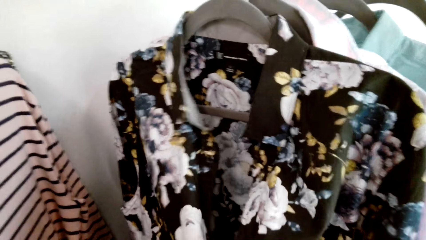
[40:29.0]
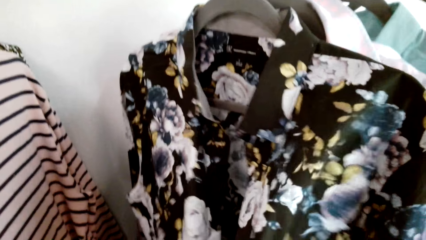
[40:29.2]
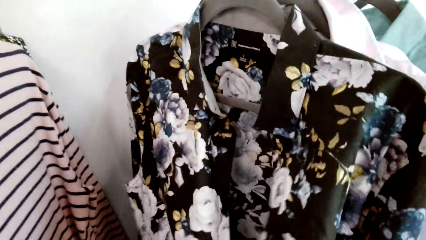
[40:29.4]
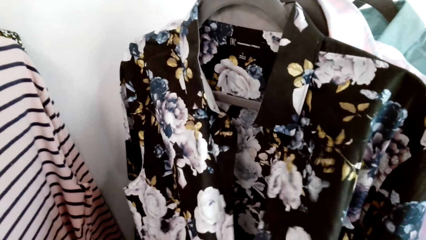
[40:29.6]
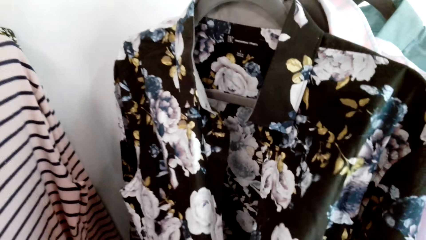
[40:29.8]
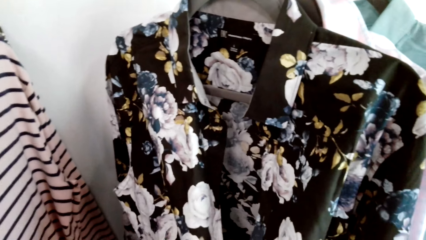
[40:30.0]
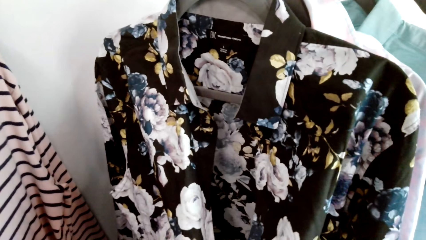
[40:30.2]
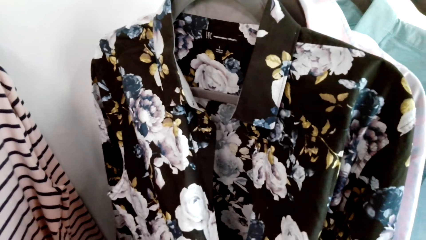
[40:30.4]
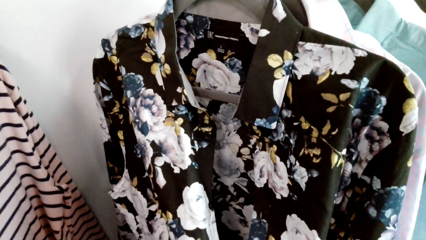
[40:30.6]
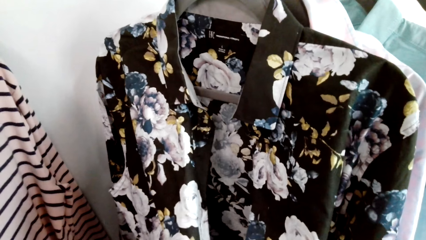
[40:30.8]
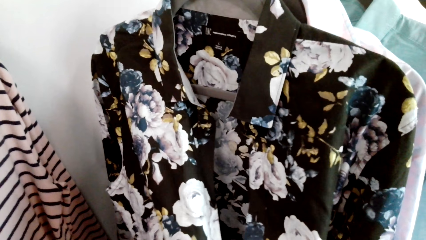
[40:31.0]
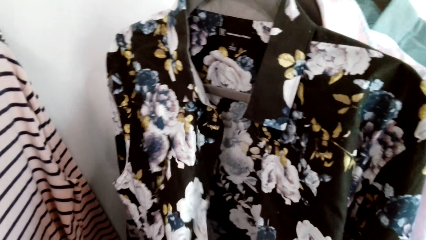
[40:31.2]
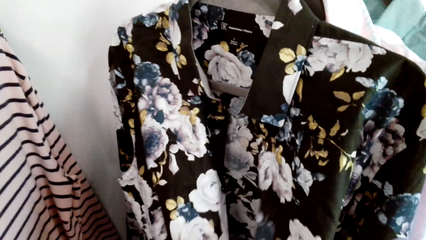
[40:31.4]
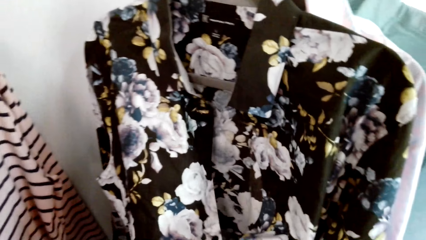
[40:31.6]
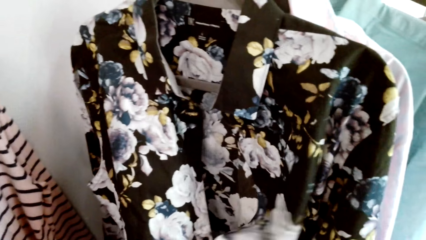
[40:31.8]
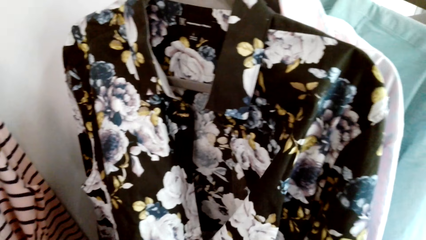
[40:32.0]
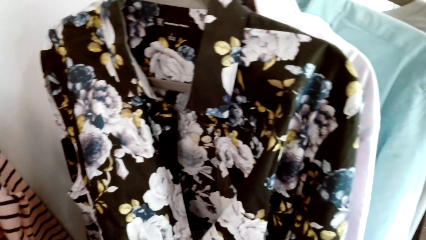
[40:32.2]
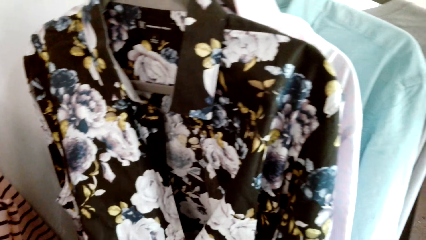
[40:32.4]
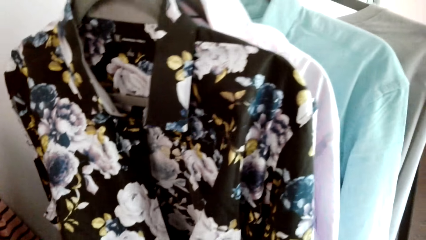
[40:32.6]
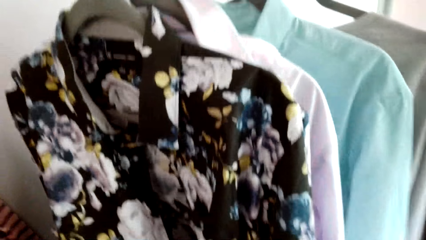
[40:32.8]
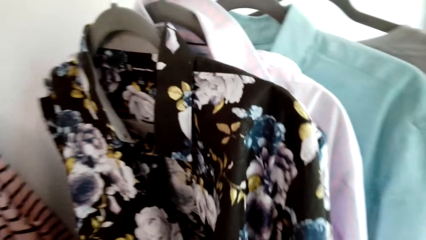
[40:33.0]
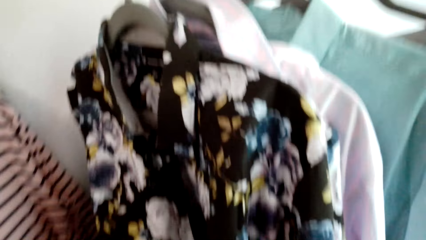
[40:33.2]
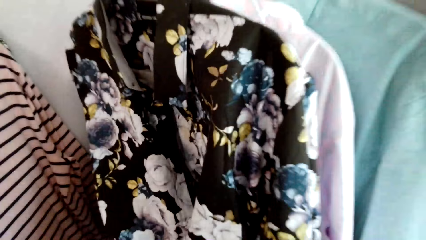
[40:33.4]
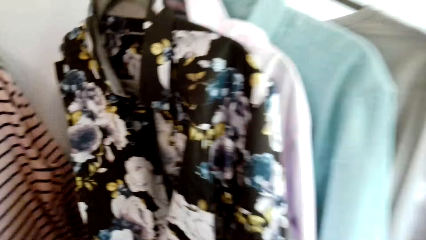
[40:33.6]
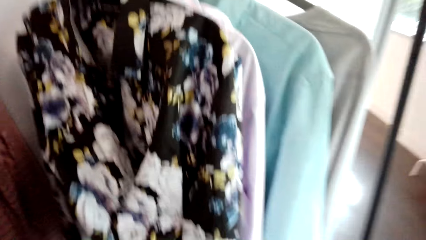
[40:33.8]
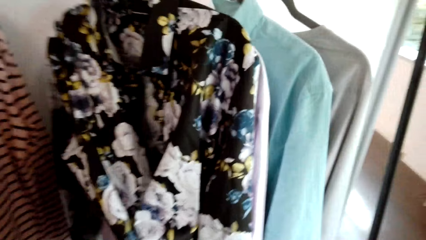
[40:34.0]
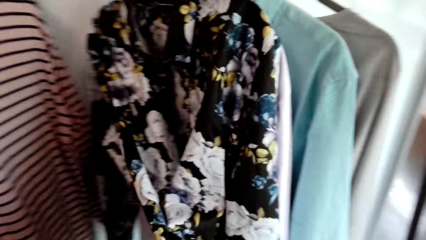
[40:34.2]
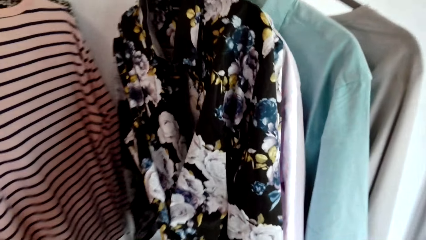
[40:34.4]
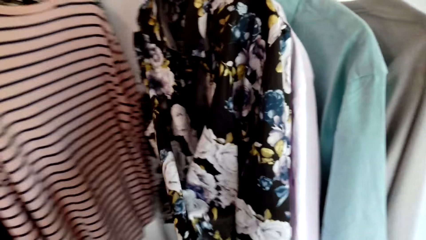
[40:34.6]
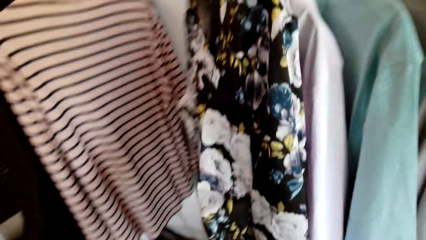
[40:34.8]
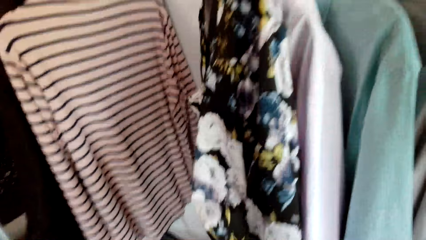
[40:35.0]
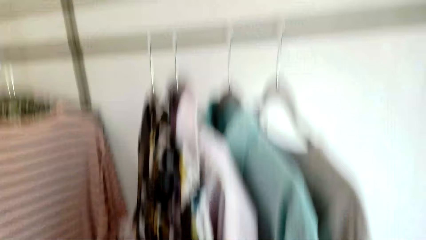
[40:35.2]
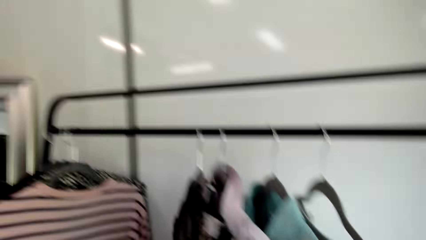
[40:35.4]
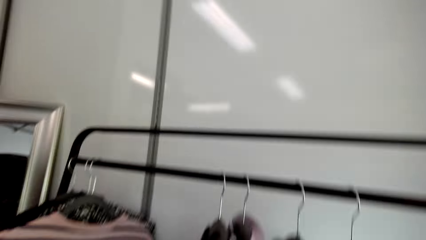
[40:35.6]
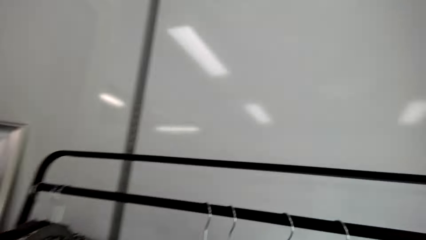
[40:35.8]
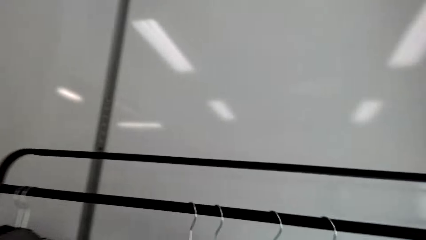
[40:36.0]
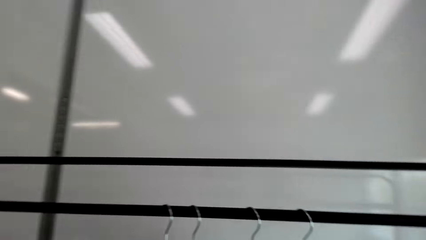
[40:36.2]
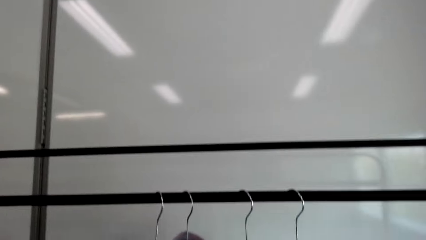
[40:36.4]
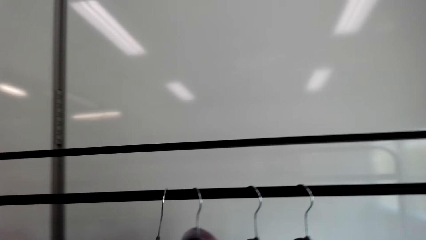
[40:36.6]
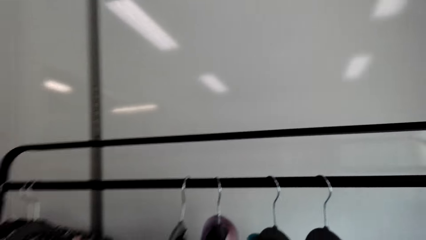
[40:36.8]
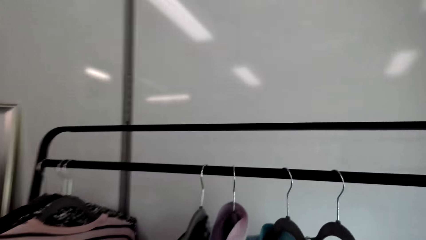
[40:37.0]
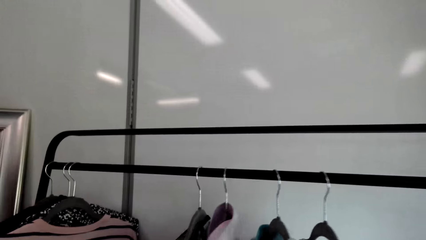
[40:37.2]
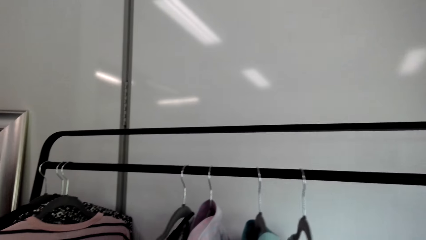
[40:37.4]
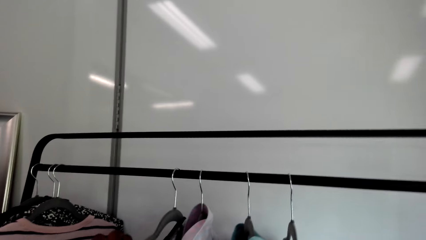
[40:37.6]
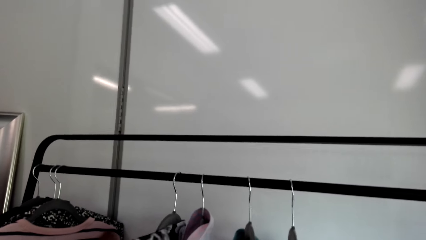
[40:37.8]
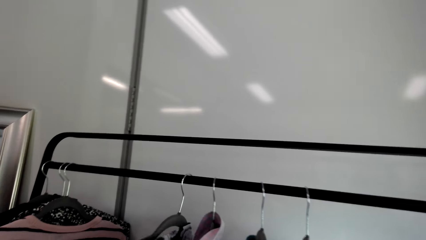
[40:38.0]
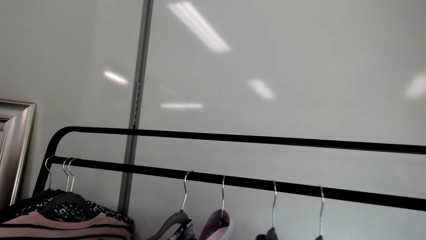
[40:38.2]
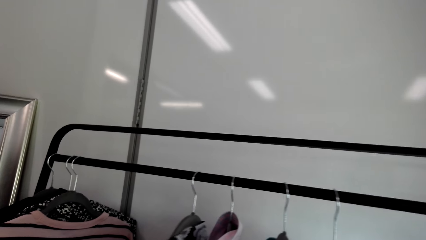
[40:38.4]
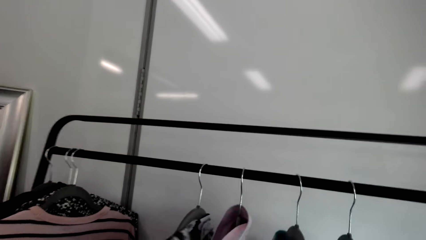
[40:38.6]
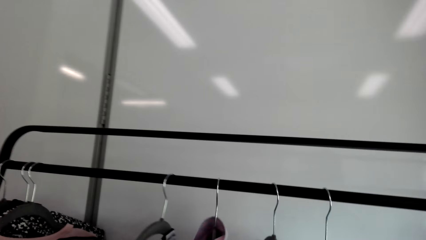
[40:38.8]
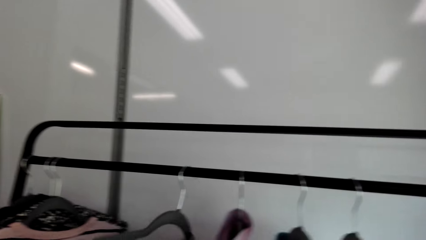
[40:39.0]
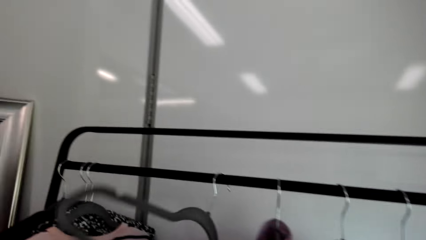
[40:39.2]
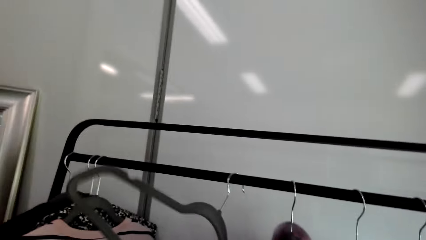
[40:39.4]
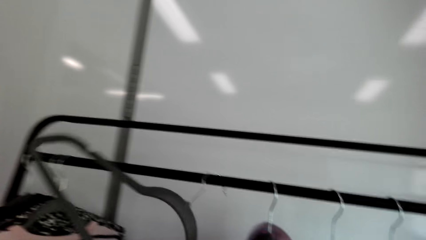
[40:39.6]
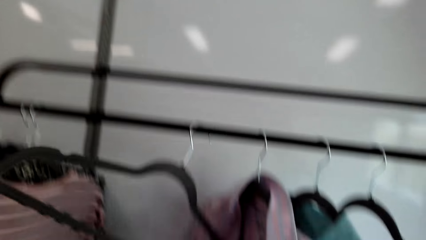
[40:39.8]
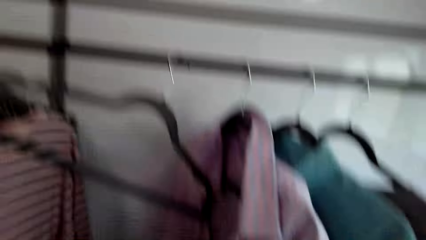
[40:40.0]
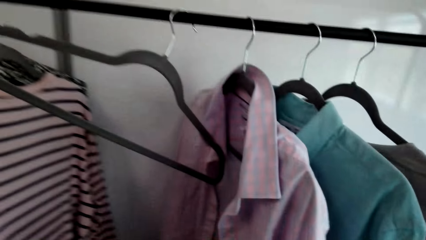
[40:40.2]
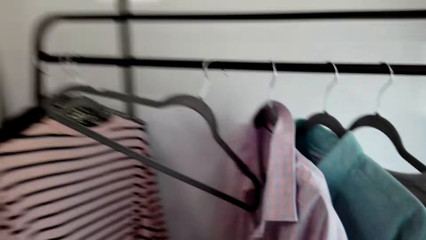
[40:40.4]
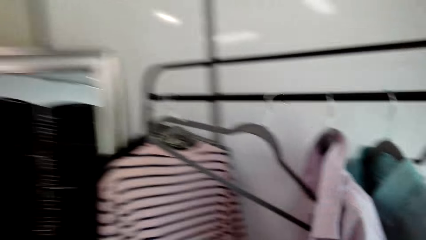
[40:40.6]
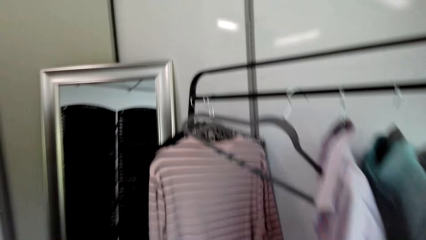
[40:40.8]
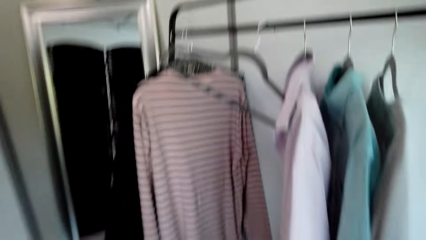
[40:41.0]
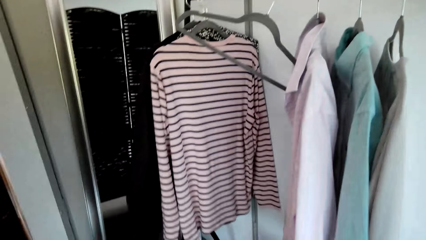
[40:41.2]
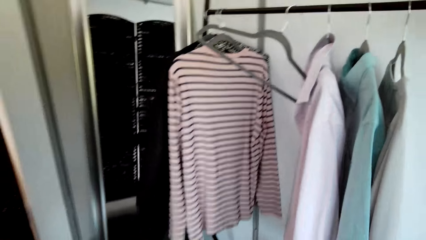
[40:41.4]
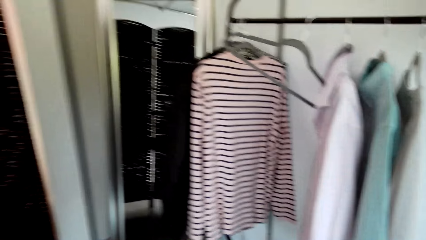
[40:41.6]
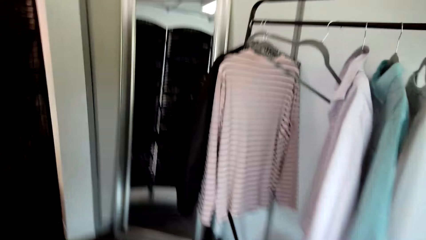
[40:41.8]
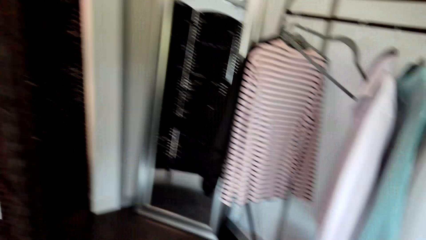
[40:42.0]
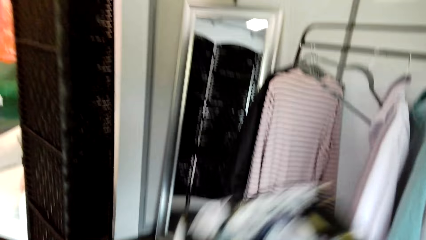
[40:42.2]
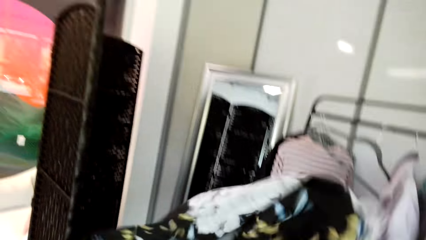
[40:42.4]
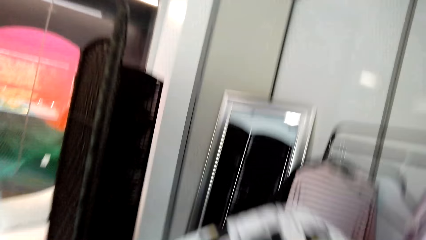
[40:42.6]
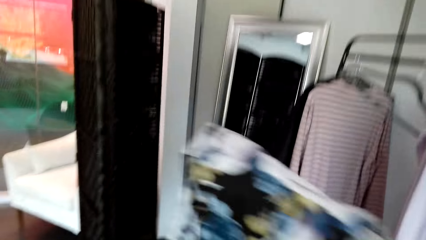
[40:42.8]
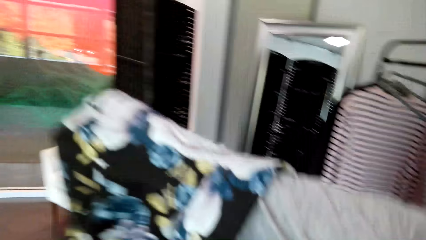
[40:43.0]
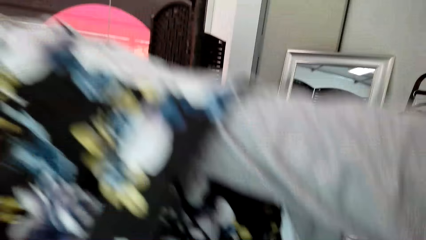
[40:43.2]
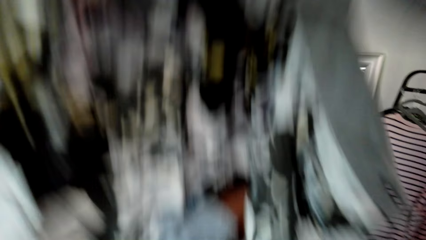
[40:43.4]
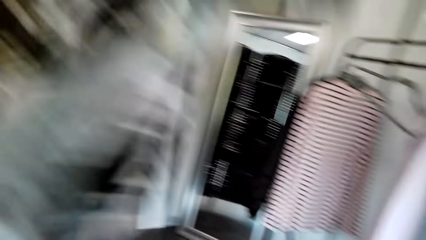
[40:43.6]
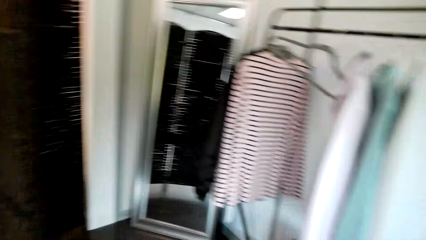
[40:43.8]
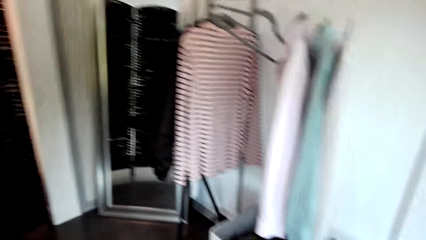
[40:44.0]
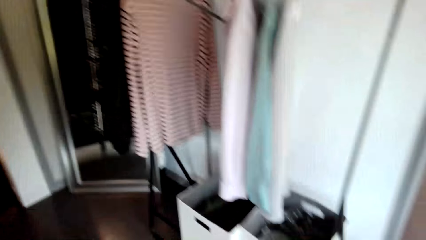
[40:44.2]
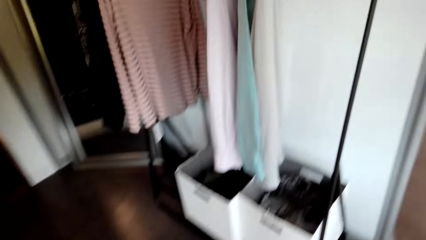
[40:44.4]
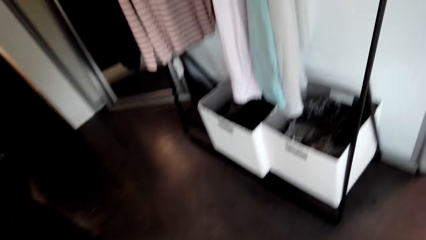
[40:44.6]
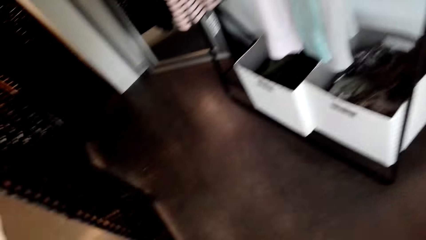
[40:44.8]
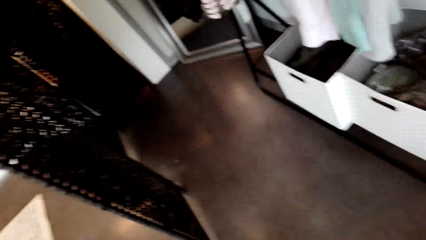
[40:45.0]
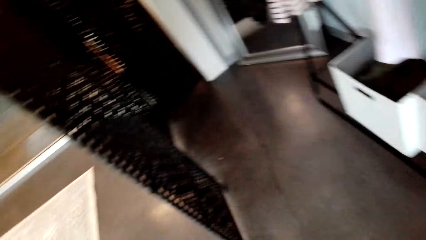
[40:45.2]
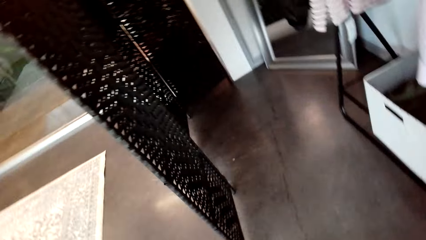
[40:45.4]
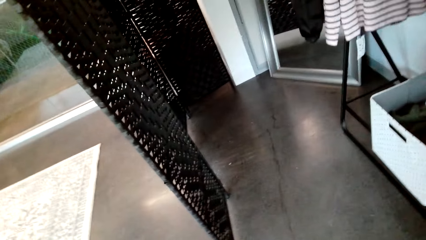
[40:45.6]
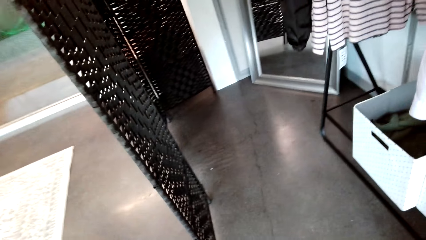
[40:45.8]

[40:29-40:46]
The camera wearer removes a shirt or cloth from a cloth hanger. They lift the cloth.
